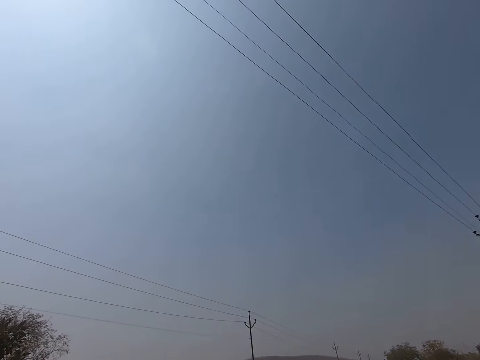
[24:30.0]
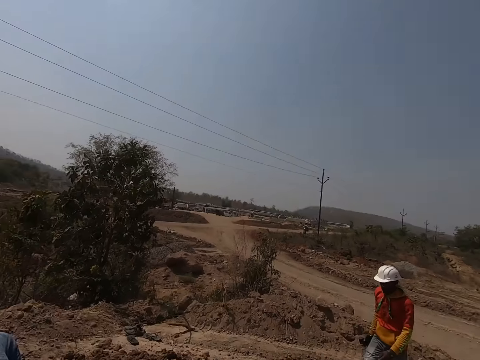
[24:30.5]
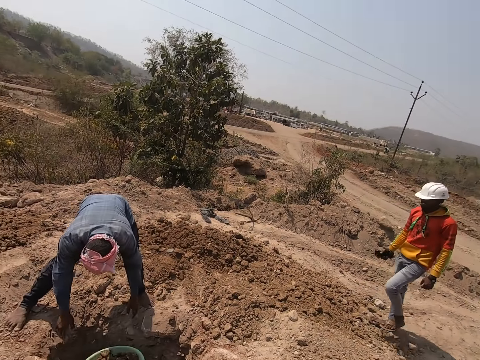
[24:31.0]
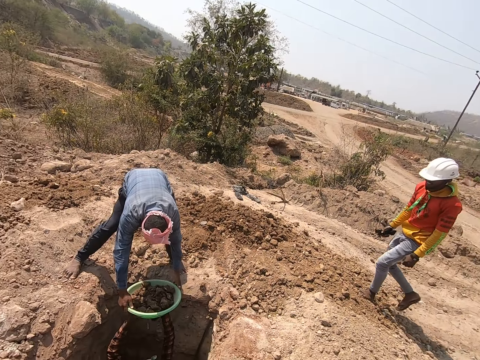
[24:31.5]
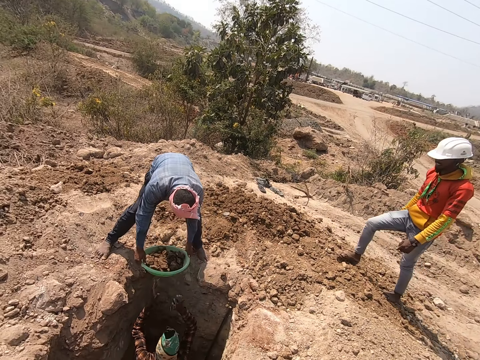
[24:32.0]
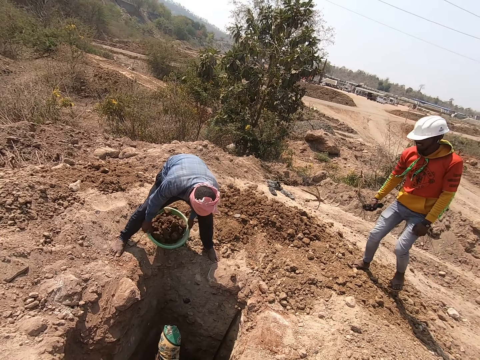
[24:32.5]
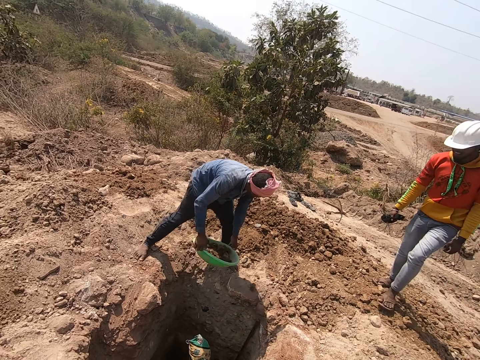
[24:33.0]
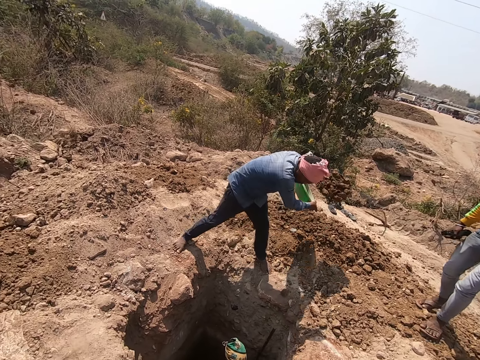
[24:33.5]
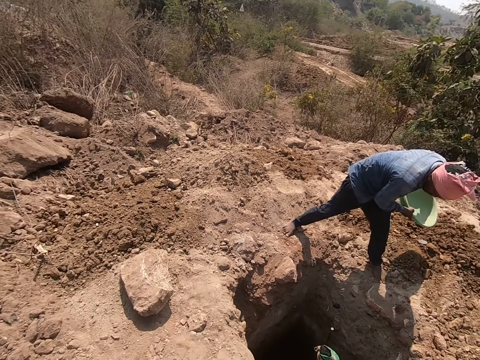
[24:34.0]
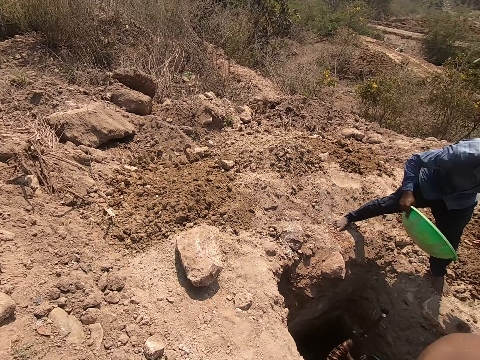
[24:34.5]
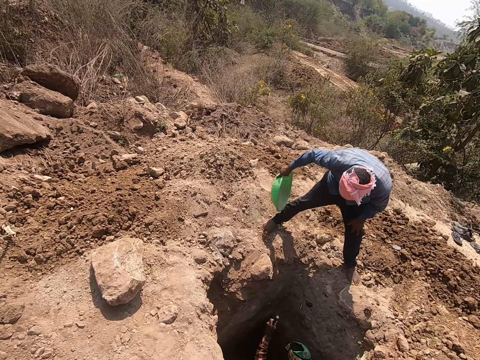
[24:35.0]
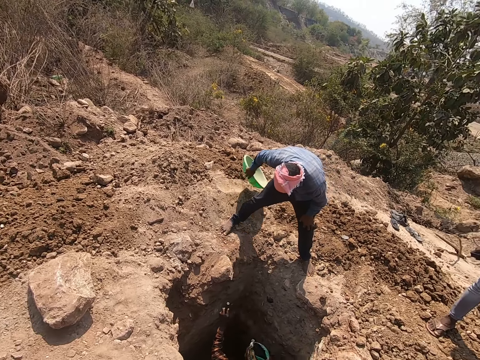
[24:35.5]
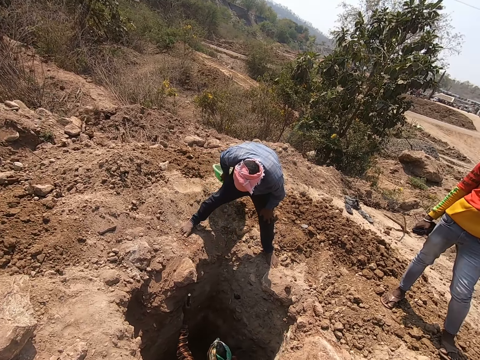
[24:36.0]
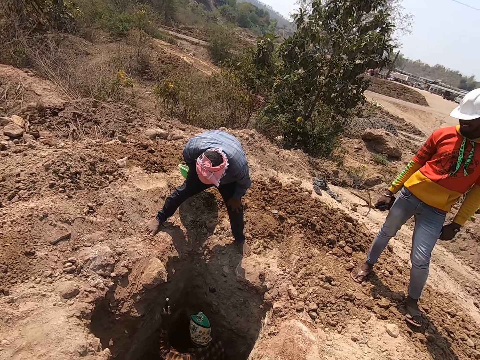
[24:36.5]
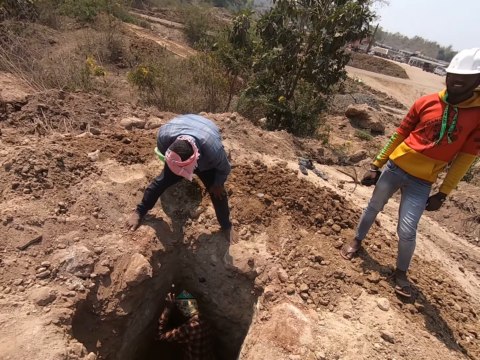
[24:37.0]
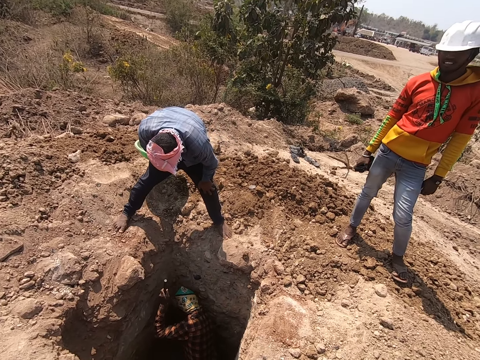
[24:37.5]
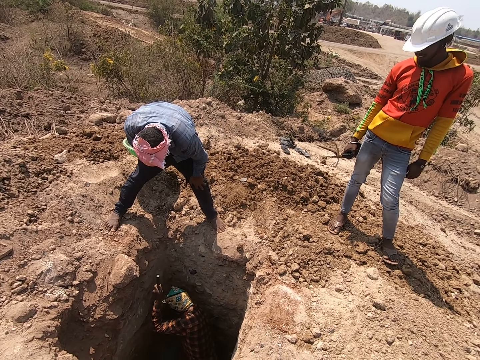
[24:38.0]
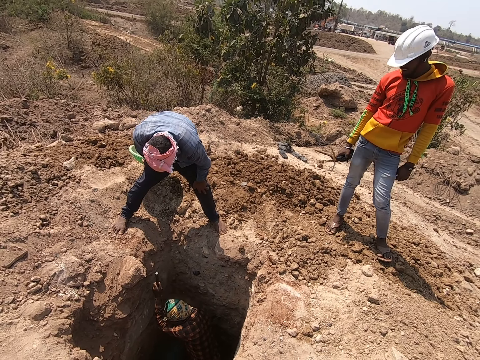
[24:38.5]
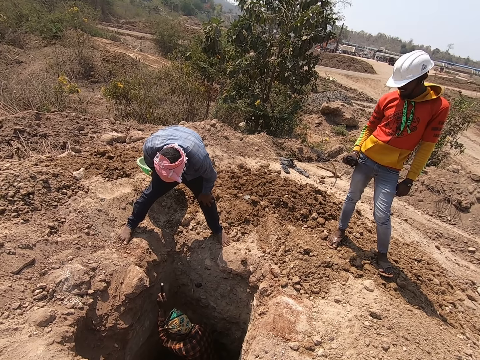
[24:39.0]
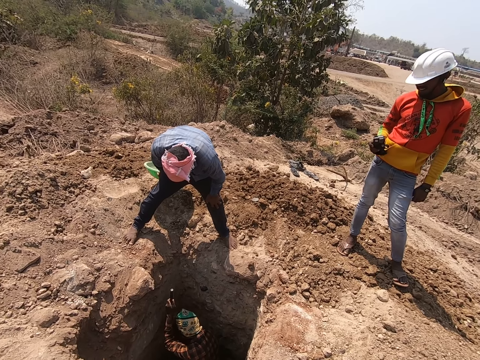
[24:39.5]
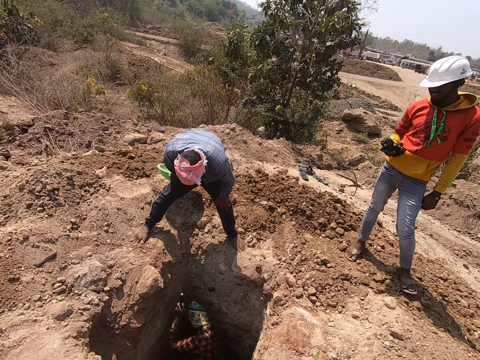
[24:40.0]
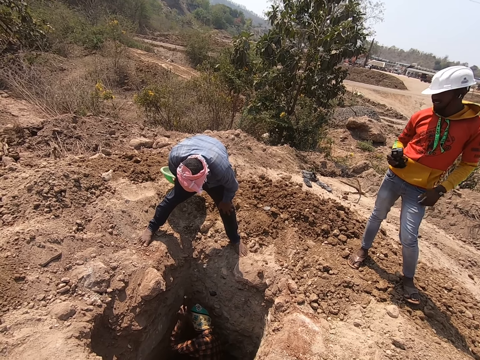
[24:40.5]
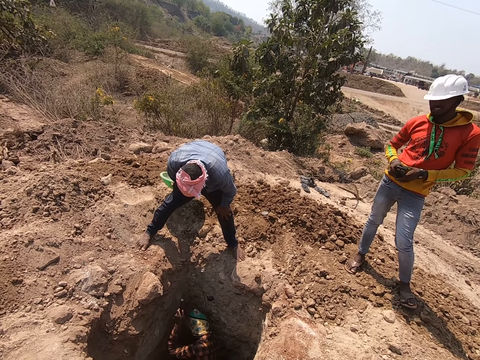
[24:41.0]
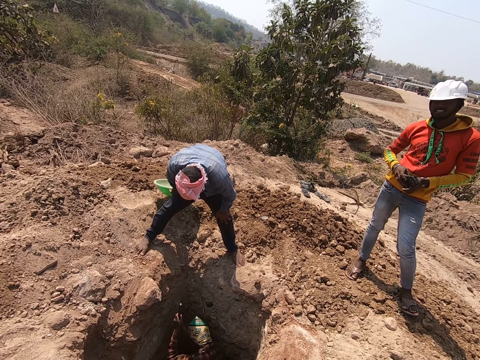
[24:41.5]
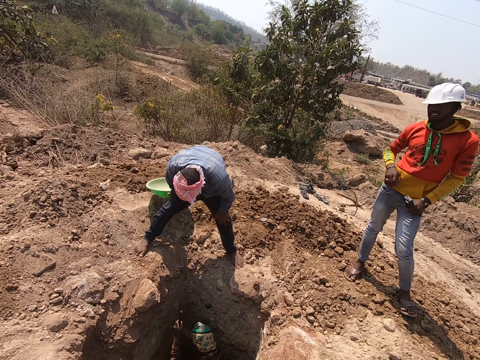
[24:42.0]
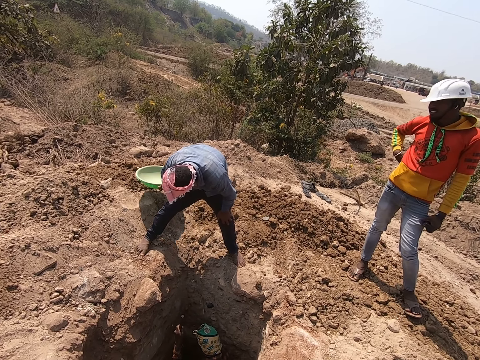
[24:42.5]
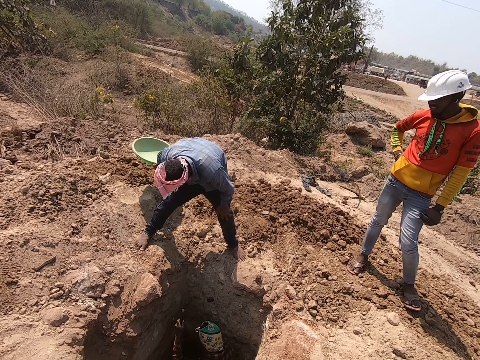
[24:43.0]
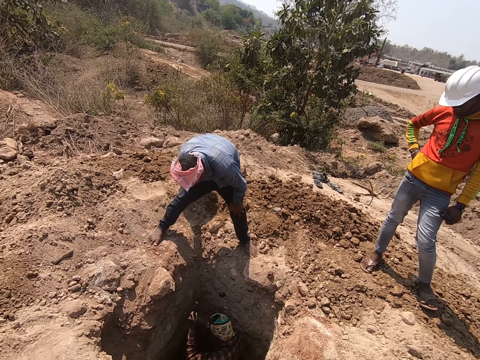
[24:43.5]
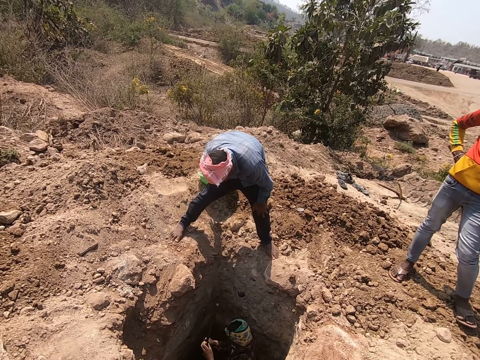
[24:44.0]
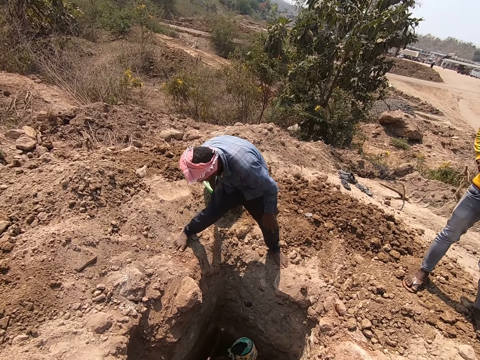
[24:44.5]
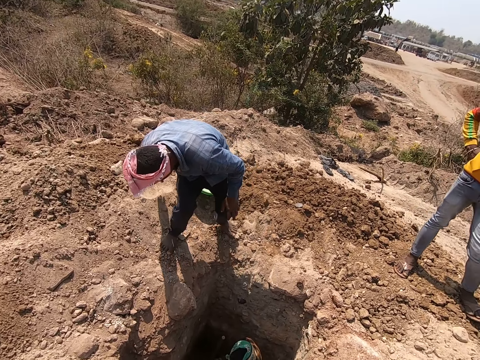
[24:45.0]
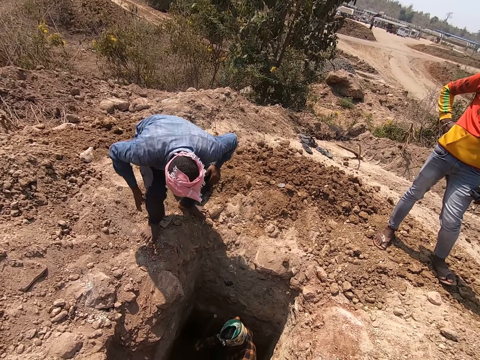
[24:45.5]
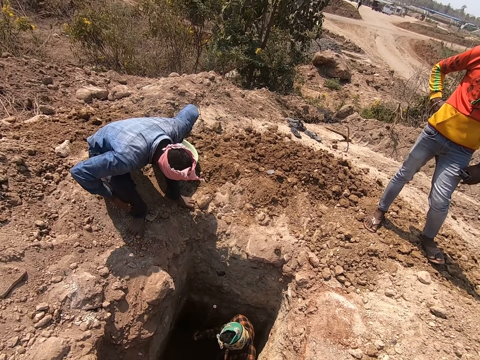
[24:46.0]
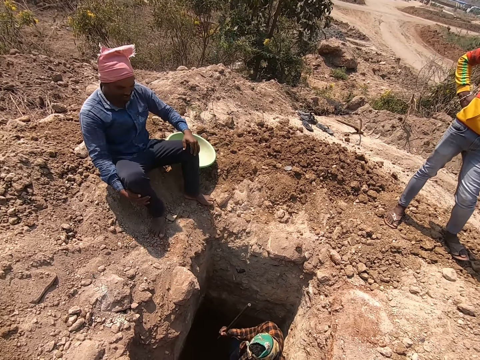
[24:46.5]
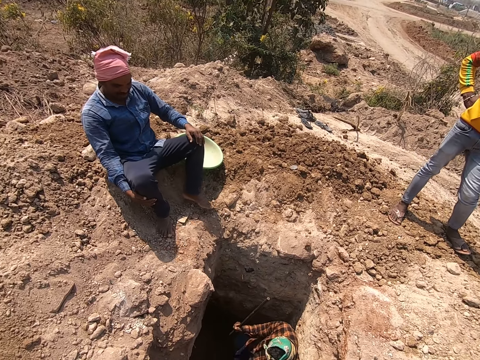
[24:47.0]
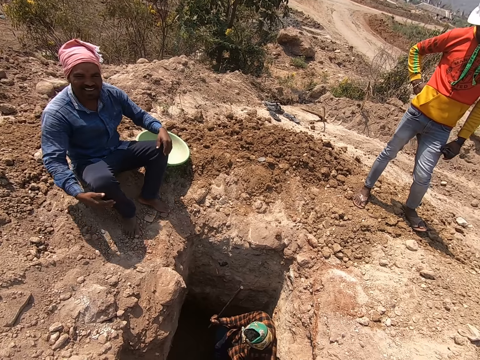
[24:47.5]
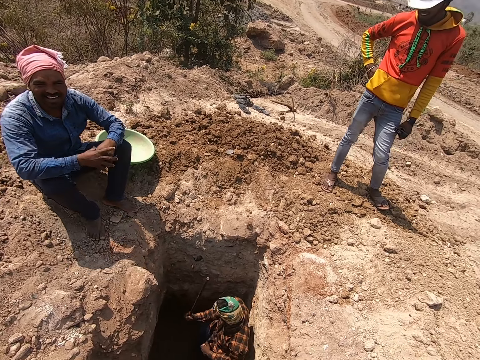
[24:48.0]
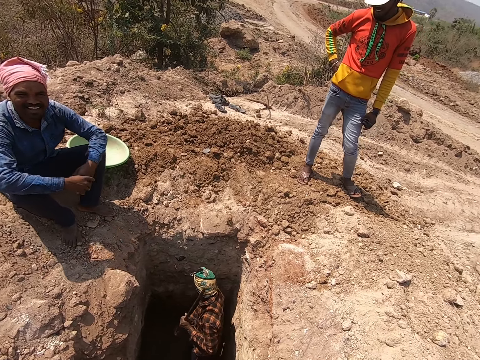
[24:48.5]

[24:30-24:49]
A man transfers the bowl of sand from the hole to another man with both hands. The other man throws the sand in the bowl on the ground with both hands. The camera wearer interacts with a third man, the second man and the first man. The second man drops the bowl on the ground with his right hand and sits on the ground.

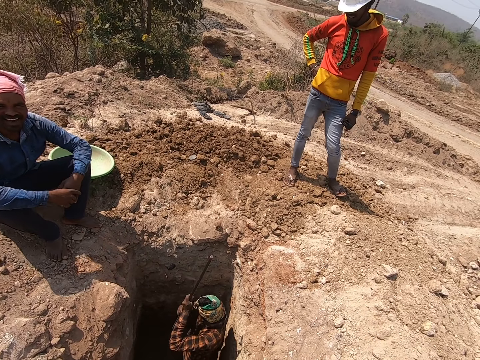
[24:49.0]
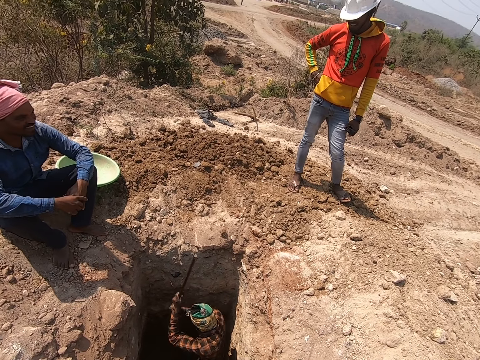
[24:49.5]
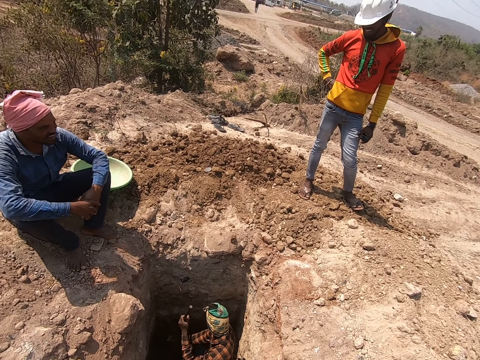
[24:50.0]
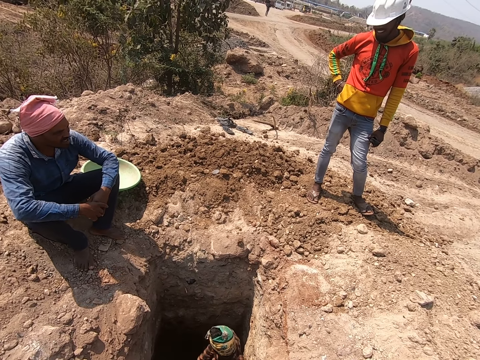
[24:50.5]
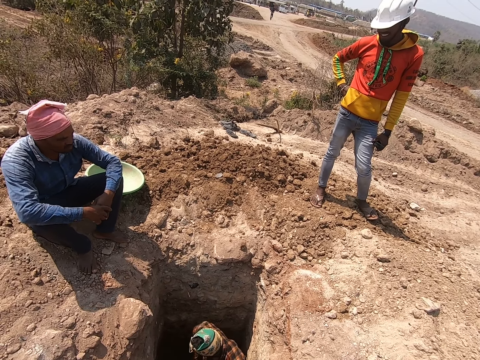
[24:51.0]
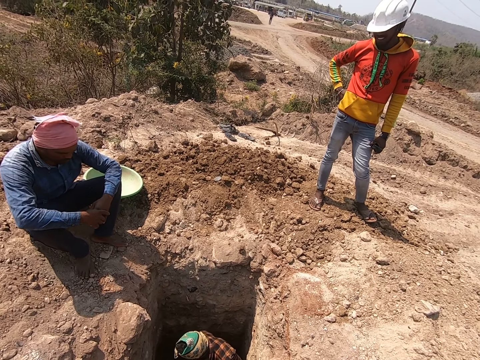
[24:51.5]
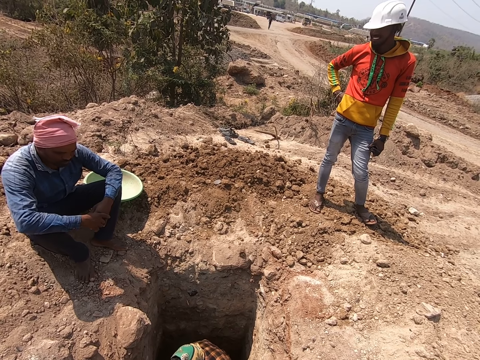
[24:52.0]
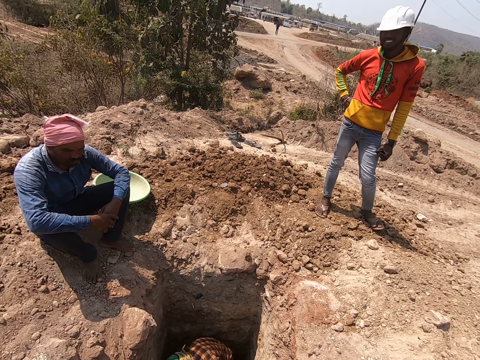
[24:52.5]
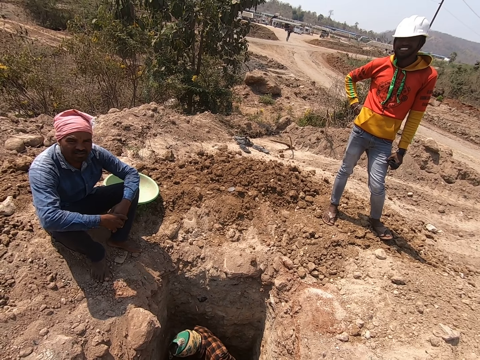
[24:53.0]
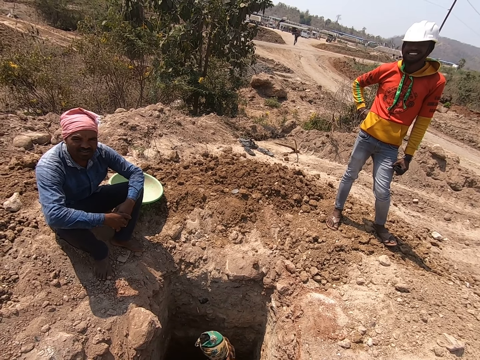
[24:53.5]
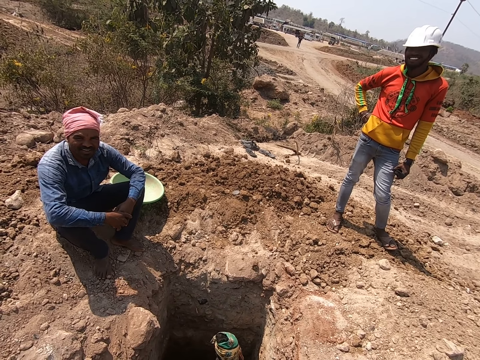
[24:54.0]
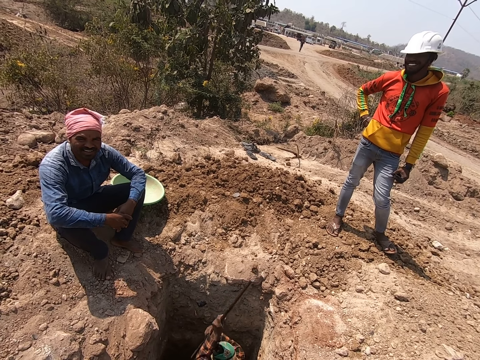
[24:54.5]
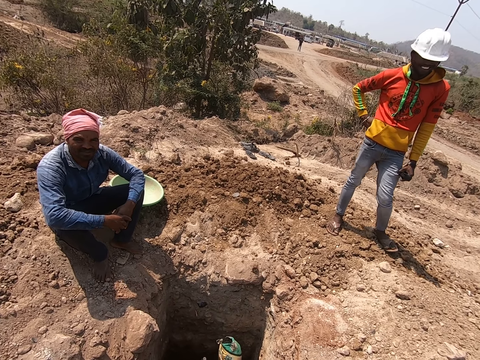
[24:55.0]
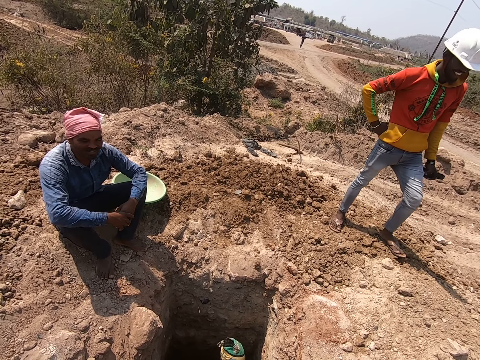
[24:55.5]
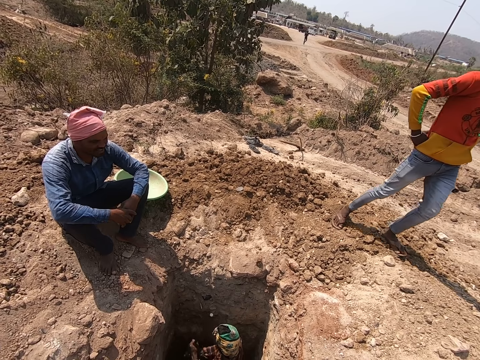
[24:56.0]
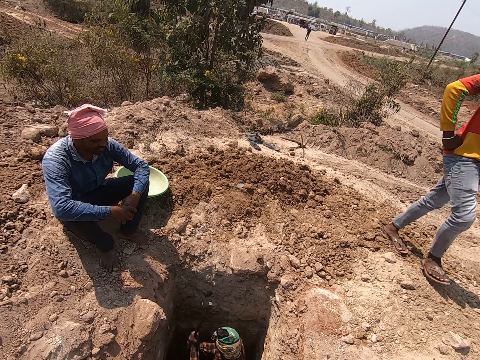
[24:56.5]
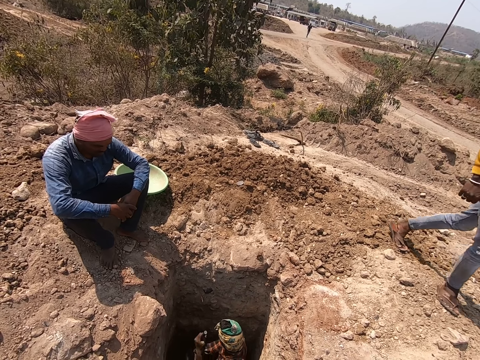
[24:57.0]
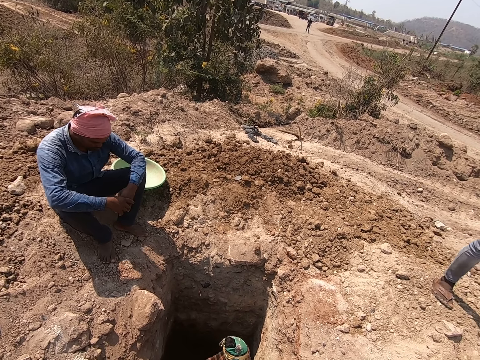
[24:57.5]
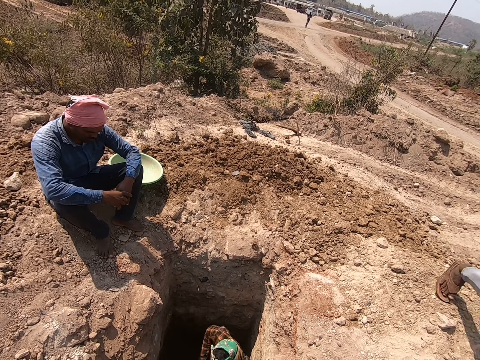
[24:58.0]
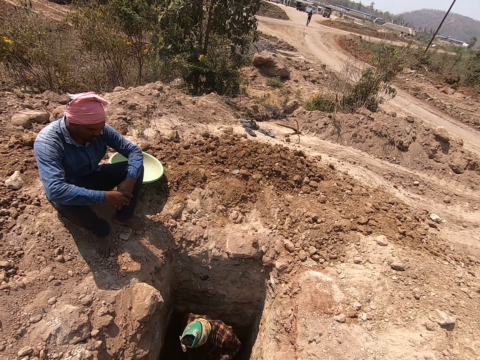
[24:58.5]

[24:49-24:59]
A man digs the hole with an iron rod in both hands.
